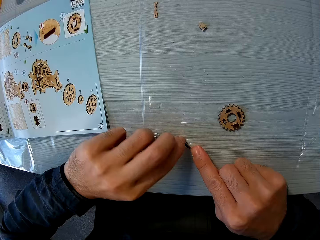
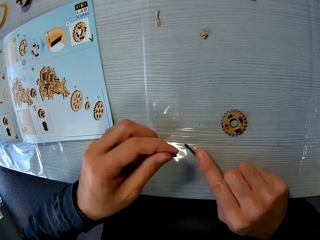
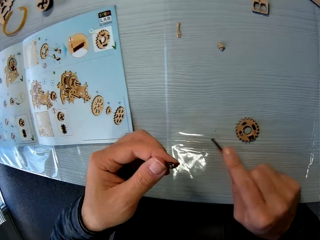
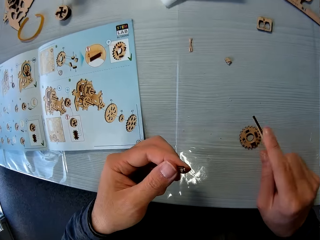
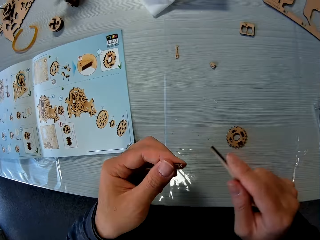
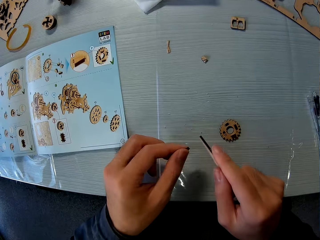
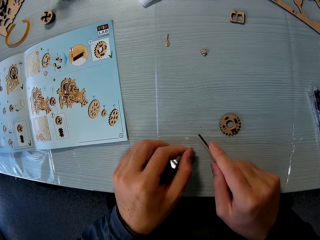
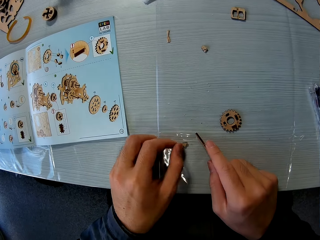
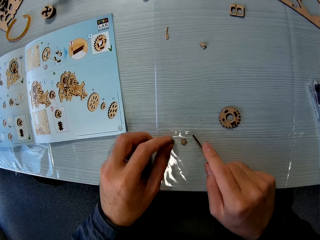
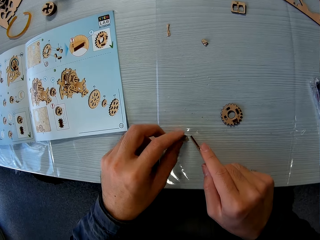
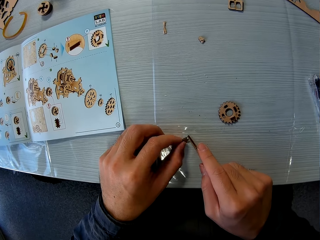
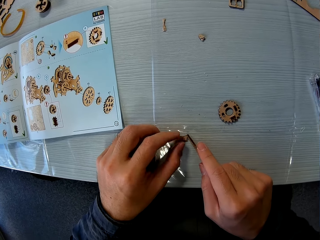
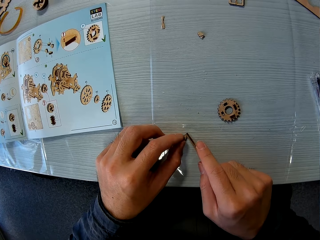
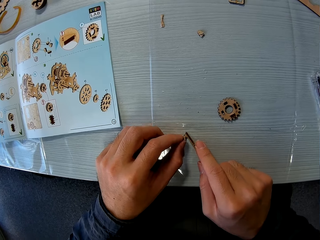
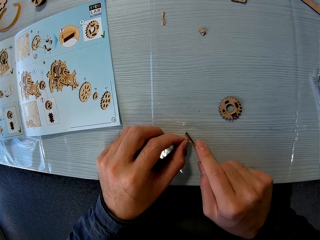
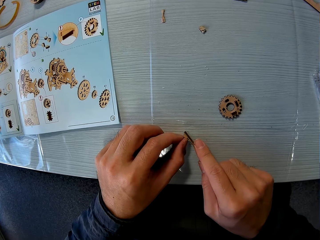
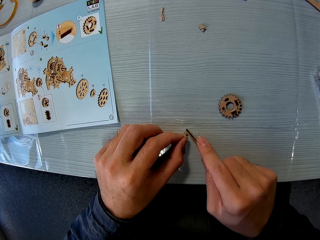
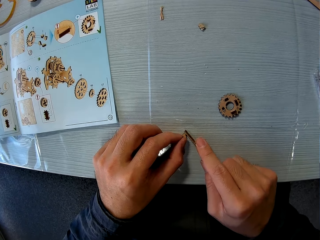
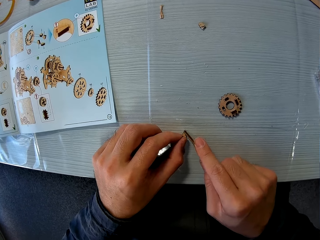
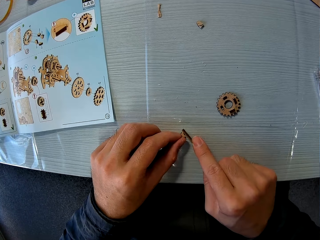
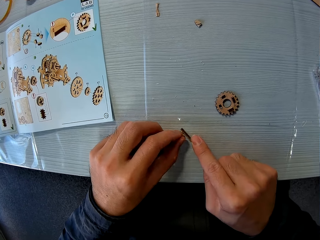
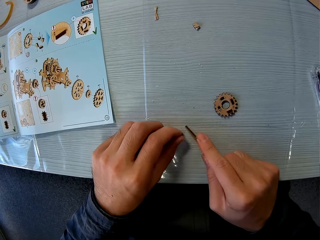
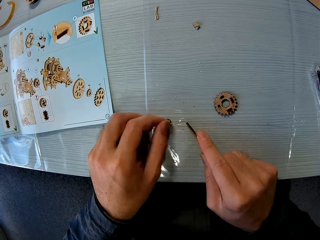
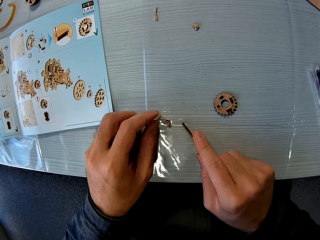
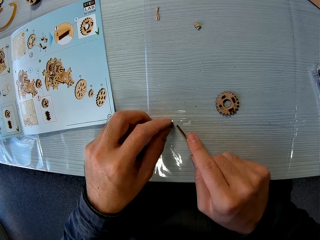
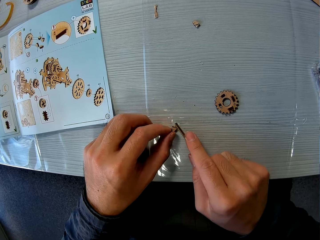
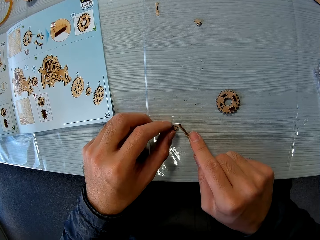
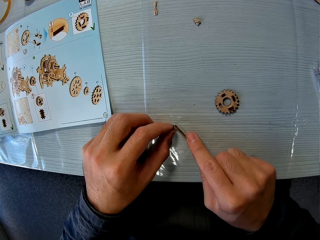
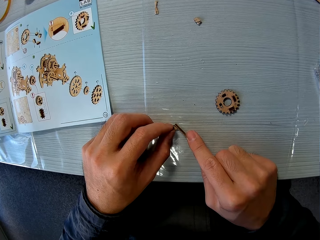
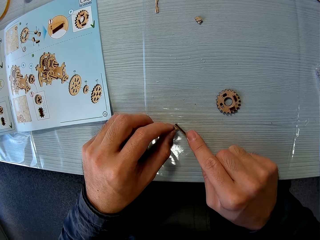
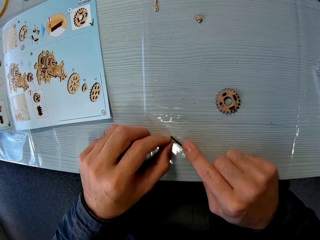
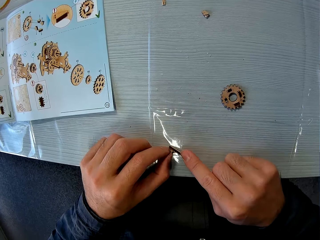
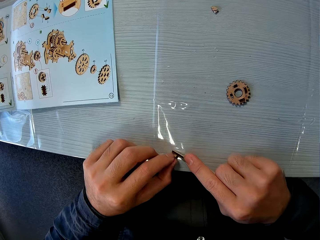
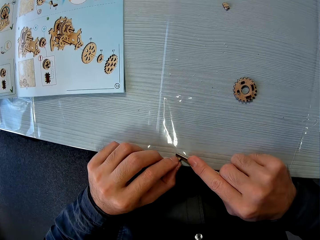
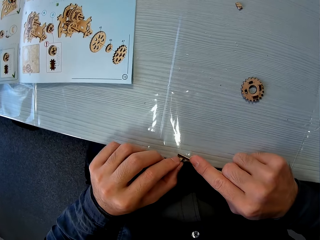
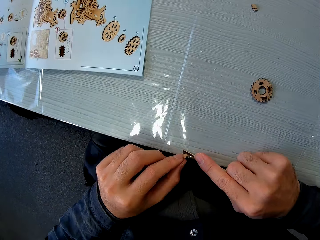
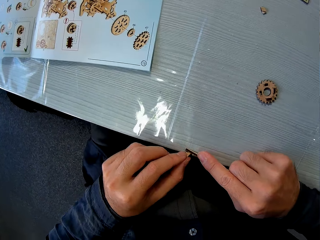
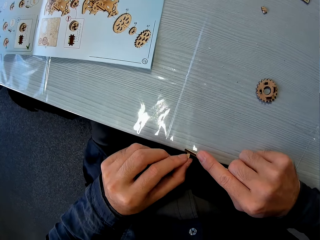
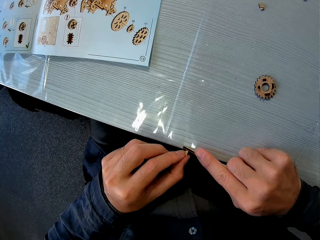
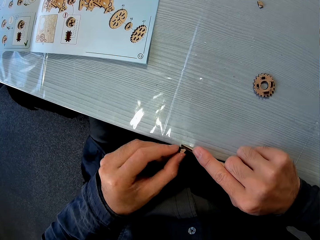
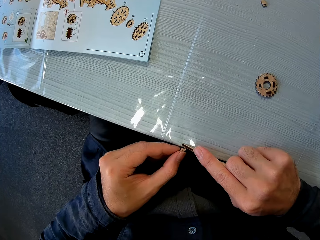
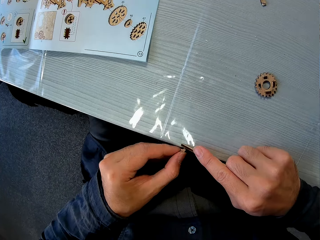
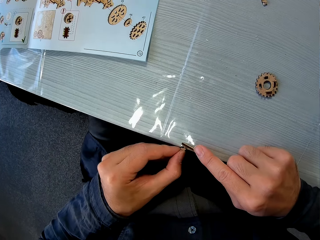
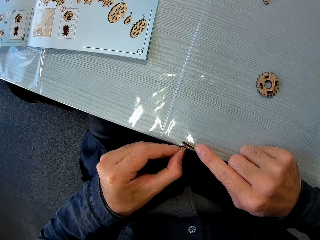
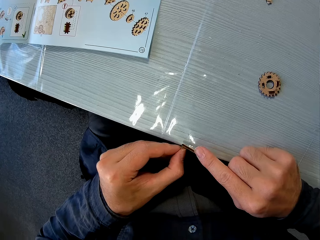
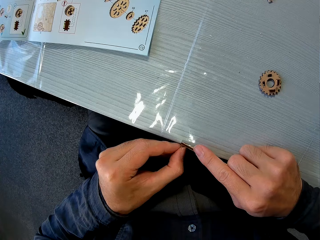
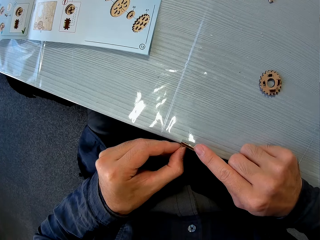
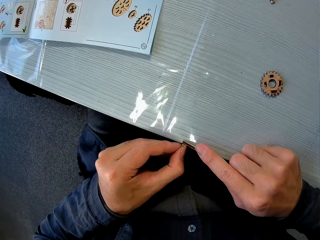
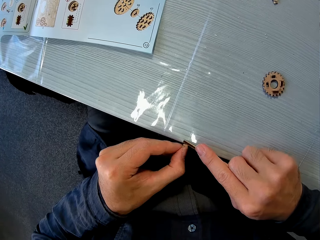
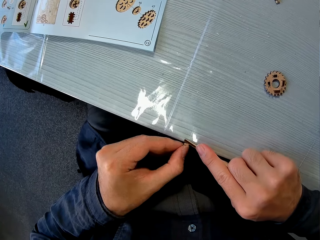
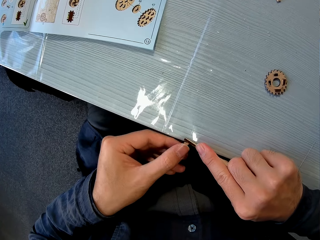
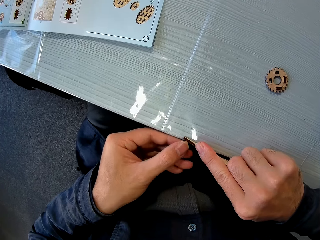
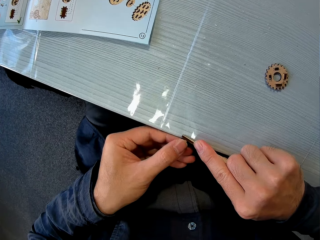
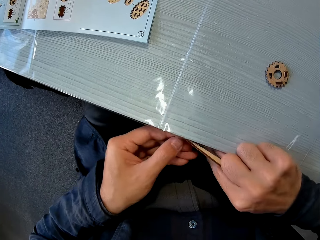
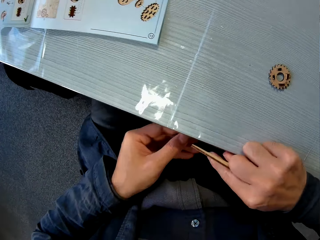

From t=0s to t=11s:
The camera wearer holds a piece of mechanical model with his left hand. He stares at the table. He holds a scraper. He drops the piece of mechanical model on the table with his left hand. He stares at a woodcraft. He adjusts the piece of mechanical model on the table with his left hand. He uses the piece of mechanical model in his right hand on the piece of mechanical model on the table. He turns over the woodcraft. He pulls the woodcraft closer.

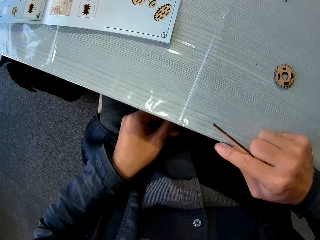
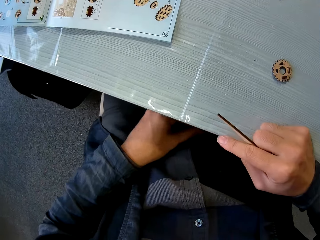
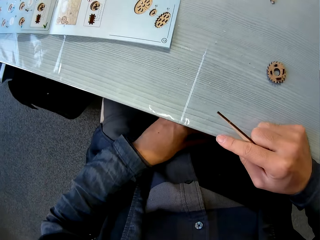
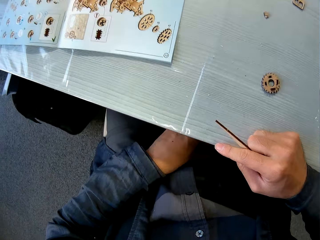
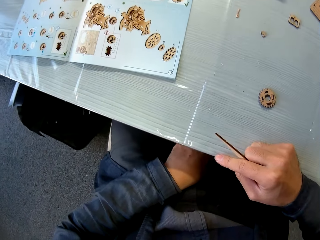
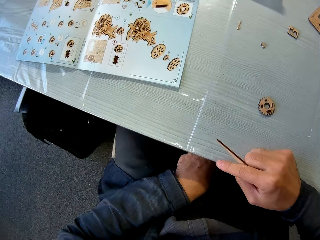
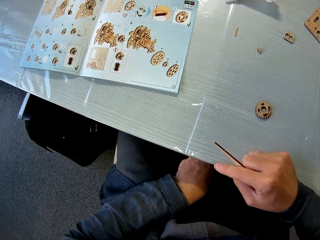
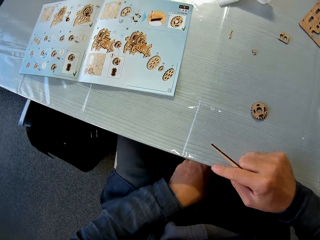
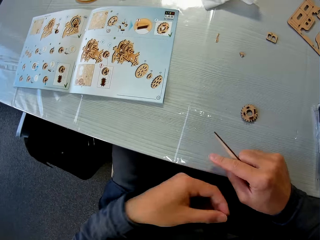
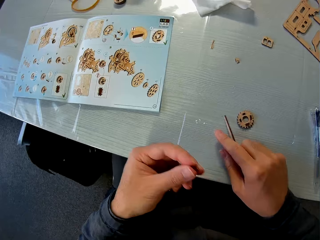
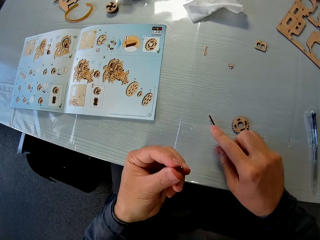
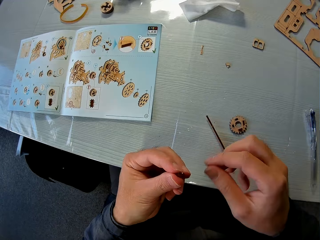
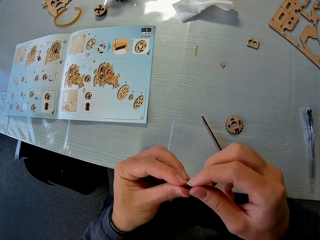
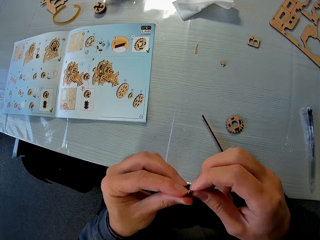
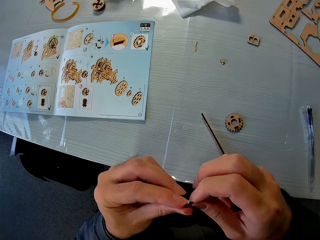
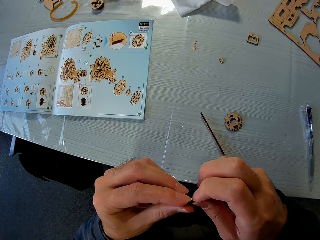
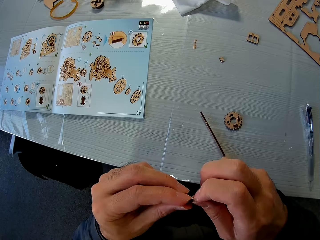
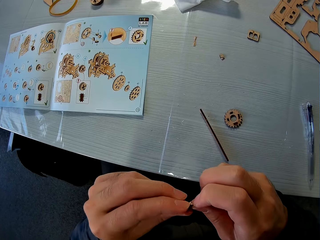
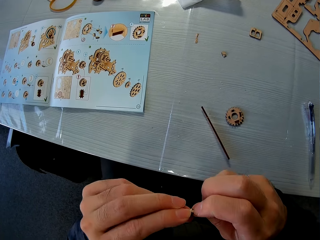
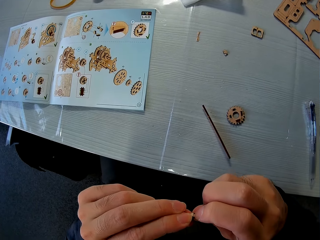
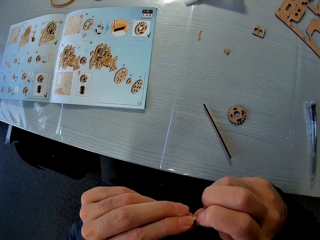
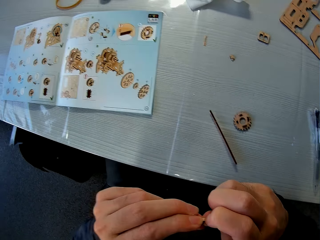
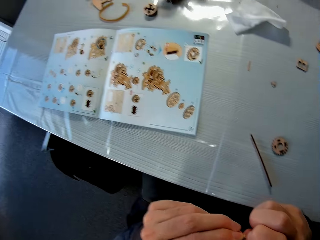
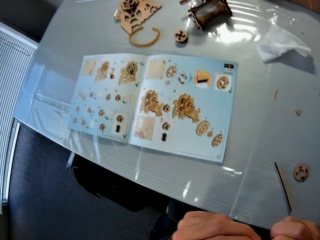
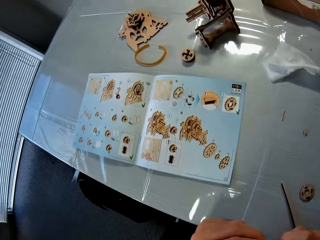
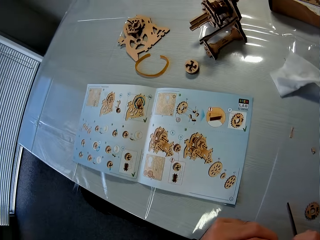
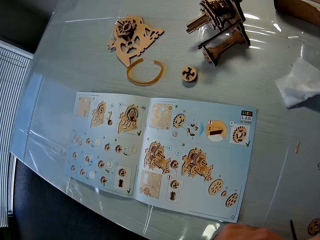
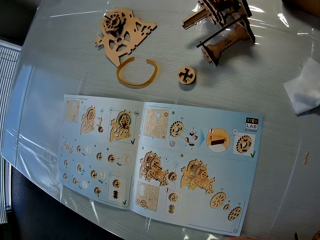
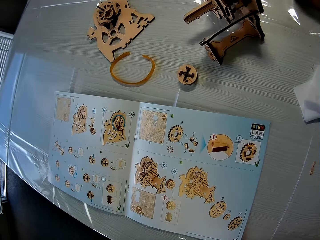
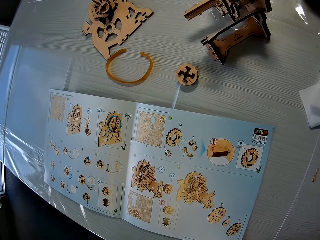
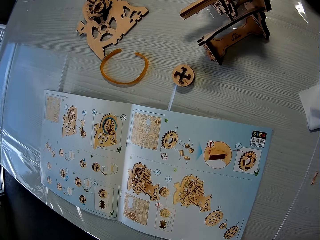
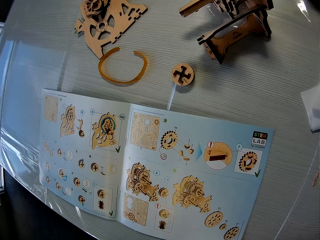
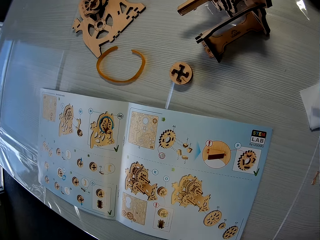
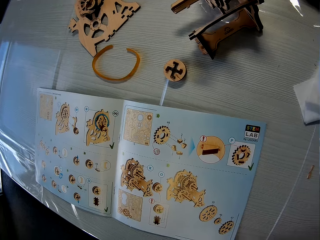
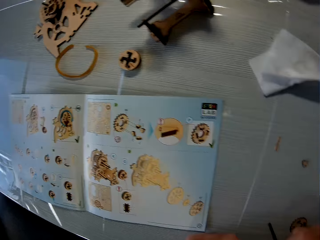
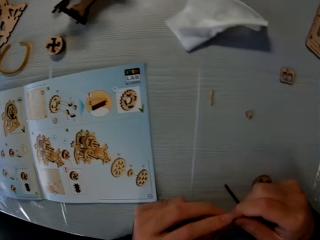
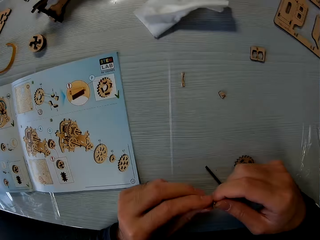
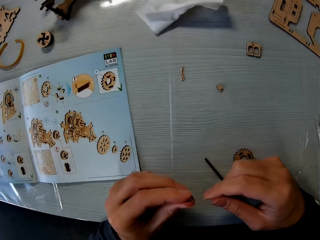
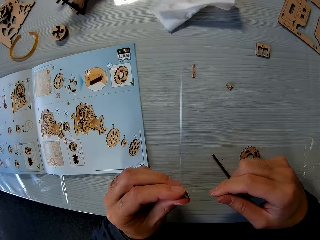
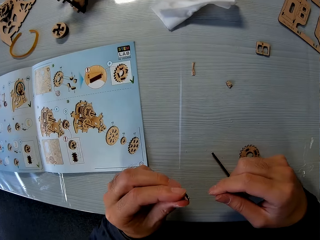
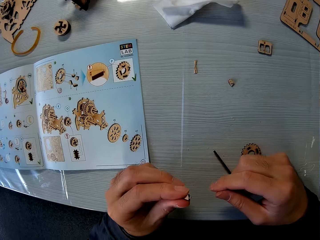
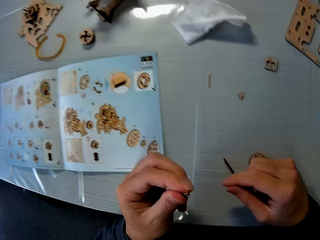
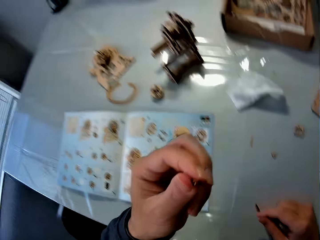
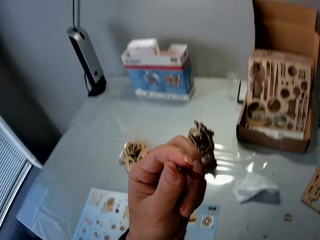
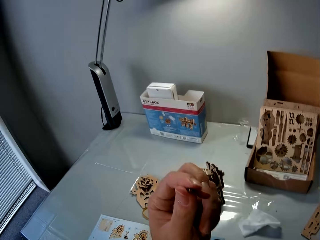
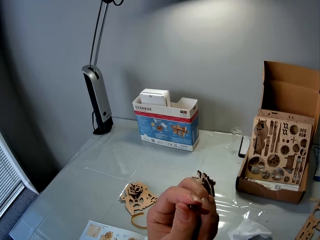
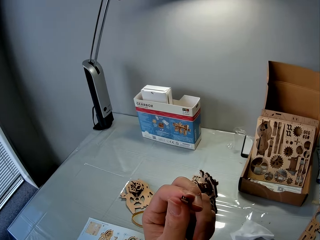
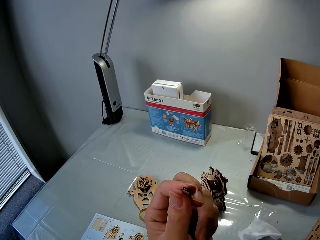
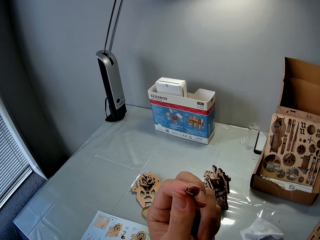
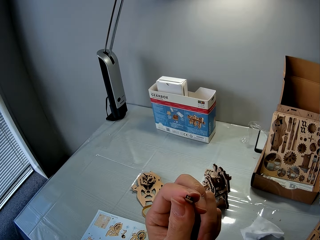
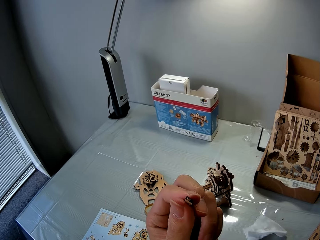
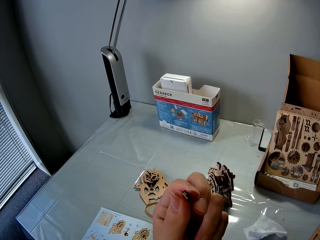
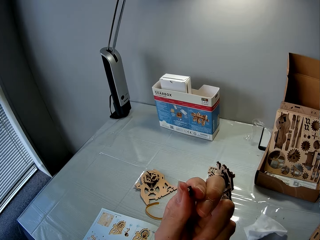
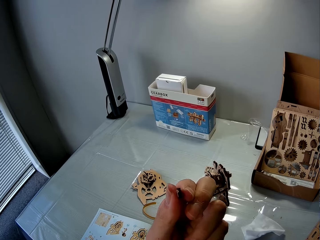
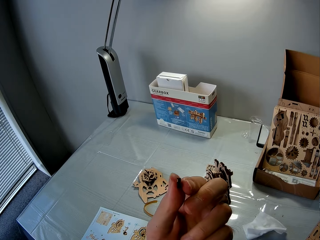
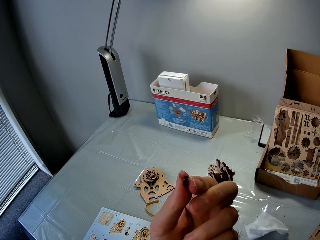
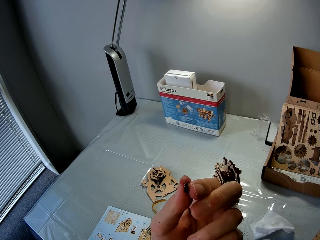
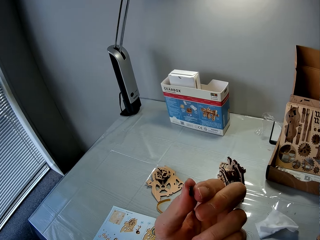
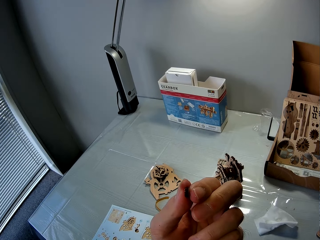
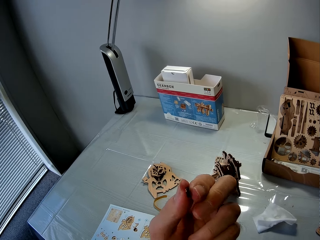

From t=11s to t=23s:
The camera wearer drops the woodcraft. He picks up the piece of mechanical model under the table with his left hand. He drops the piece of mechanical model in his right hand on the table. He holds the piece of mechanical model with both hands. He drops the scraper on the table. He stares at the woodcraft. He stares at the table. He stares at the woodcraft. He lifts the piece of mechanical model with his left hand.
